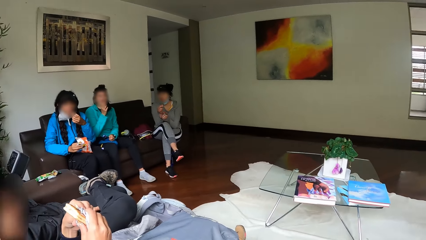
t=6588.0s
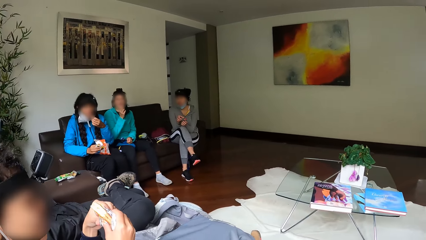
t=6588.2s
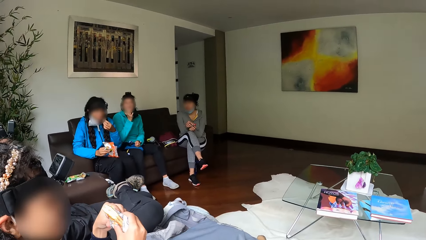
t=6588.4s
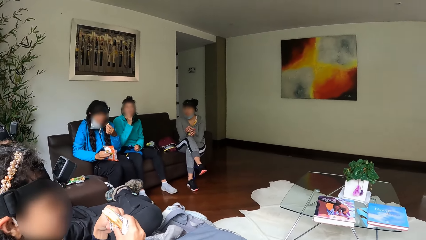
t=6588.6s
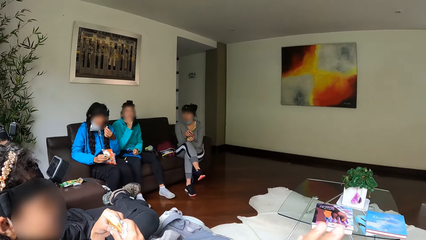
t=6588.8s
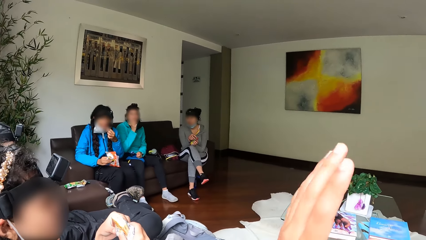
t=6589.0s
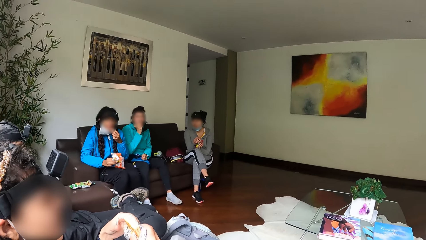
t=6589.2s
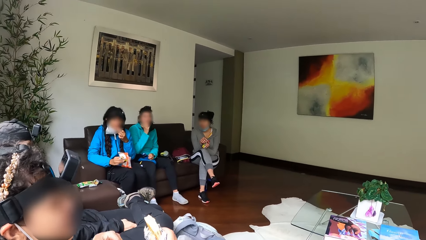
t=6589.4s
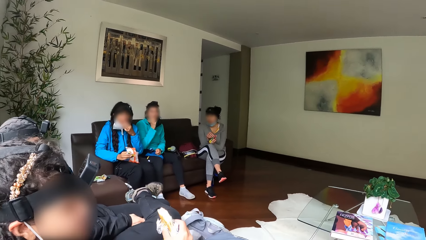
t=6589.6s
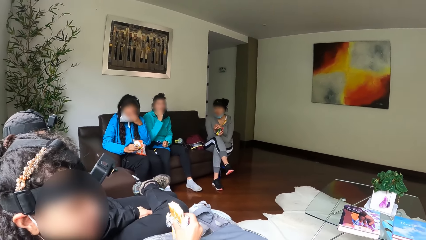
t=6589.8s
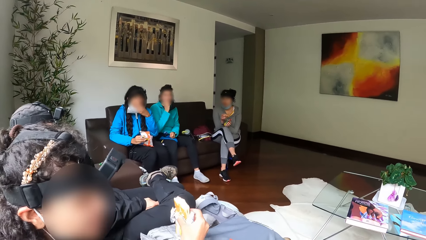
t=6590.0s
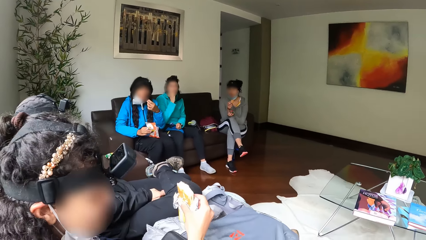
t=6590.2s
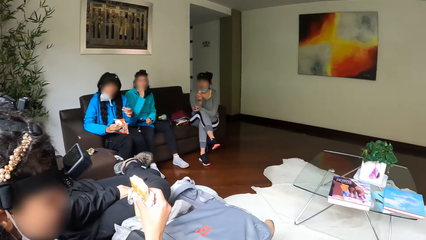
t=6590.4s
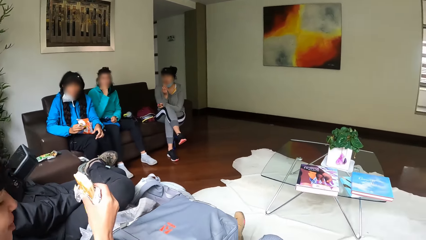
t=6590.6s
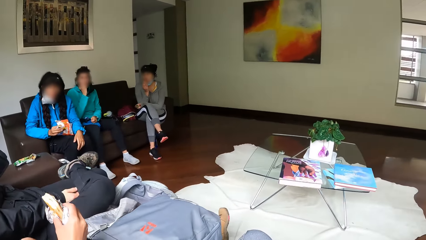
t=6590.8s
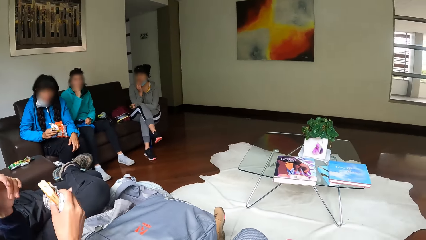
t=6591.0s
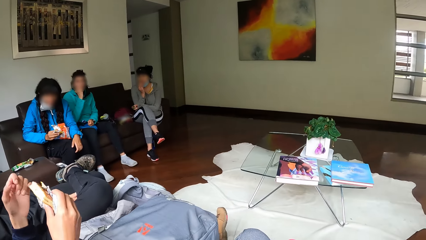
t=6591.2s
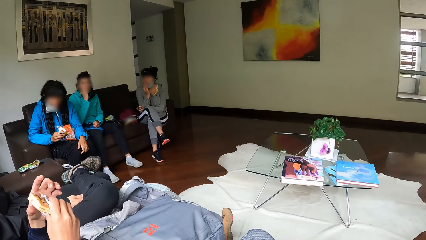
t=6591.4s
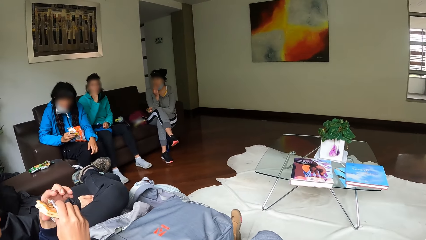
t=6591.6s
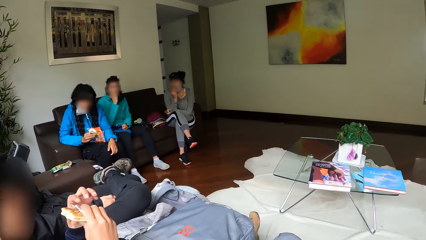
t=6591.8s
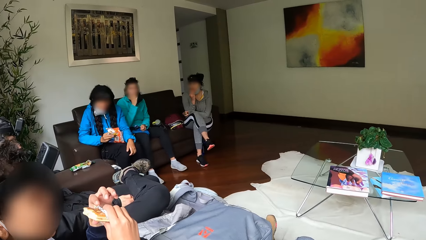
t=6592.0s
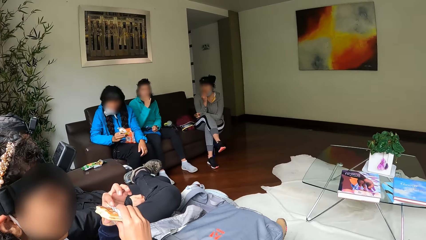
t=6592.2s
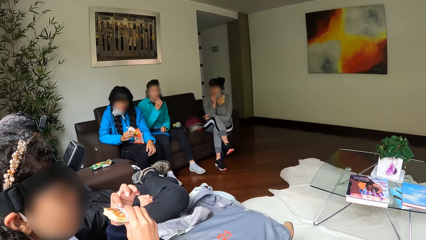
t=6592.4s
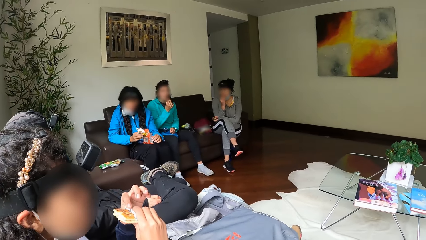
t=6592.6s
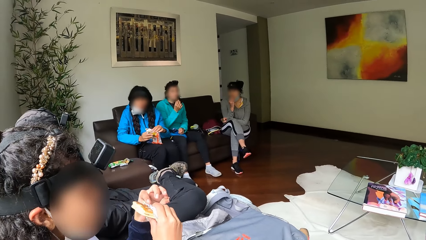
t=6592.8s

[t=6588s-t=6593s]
A woman eats the biscuit.

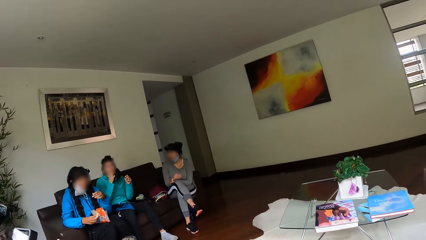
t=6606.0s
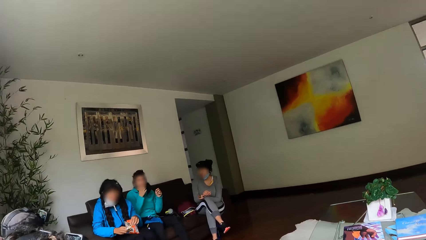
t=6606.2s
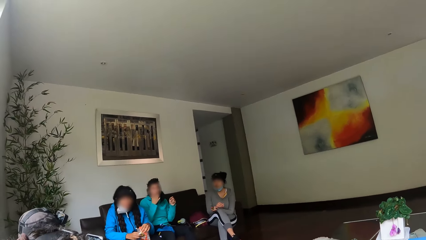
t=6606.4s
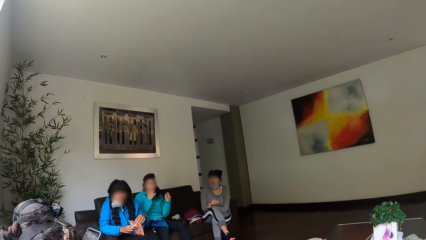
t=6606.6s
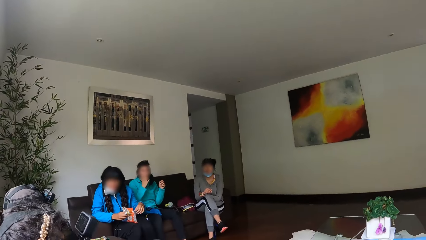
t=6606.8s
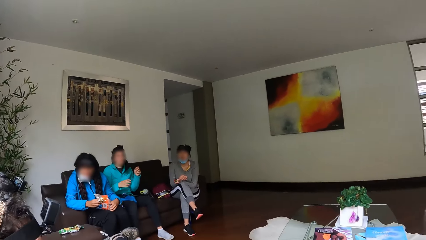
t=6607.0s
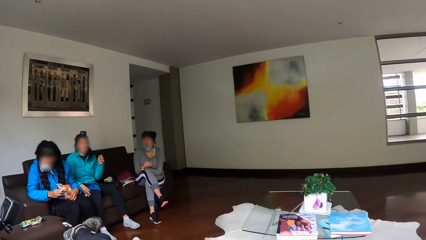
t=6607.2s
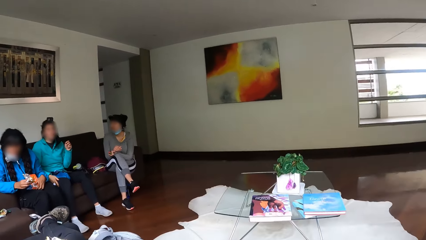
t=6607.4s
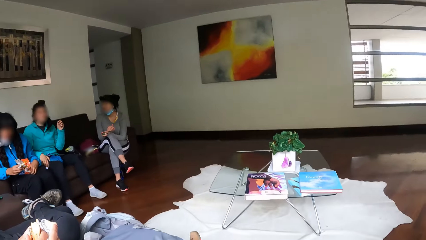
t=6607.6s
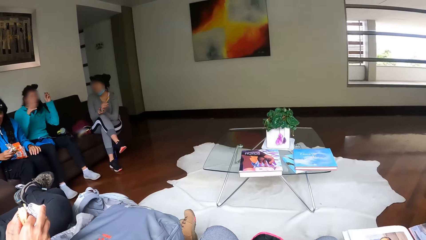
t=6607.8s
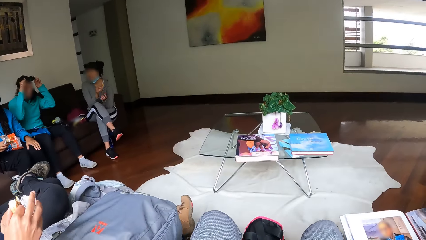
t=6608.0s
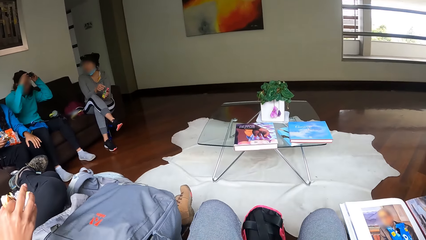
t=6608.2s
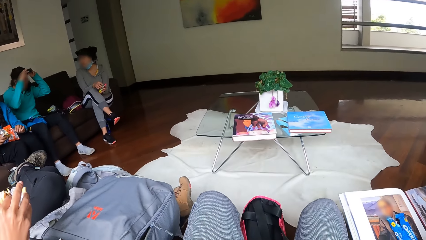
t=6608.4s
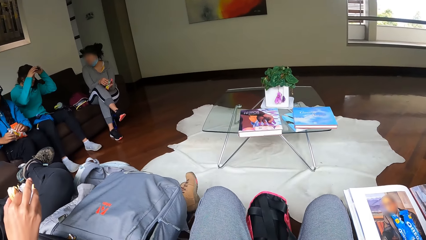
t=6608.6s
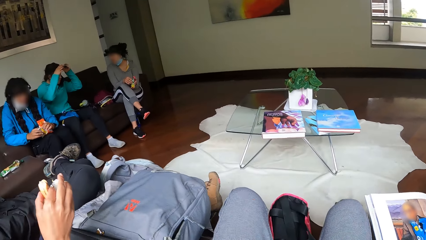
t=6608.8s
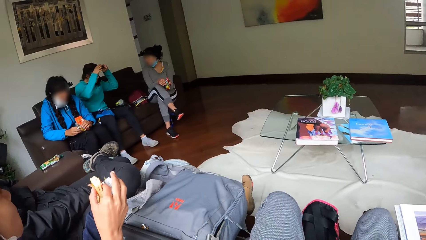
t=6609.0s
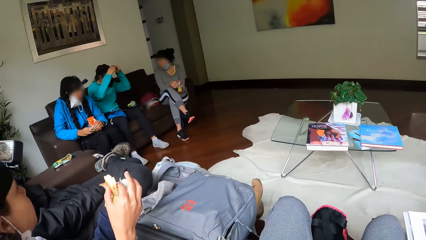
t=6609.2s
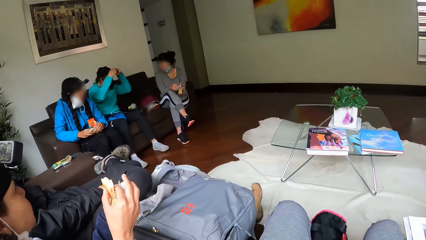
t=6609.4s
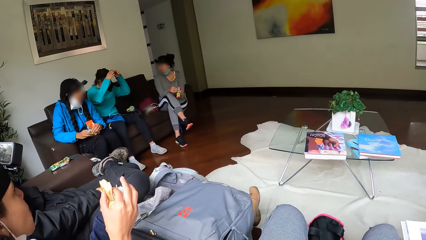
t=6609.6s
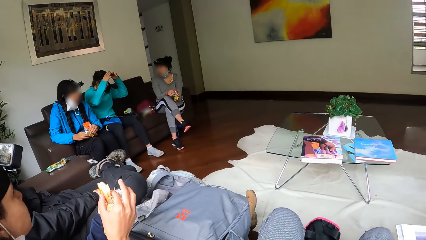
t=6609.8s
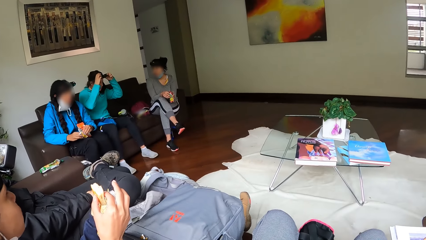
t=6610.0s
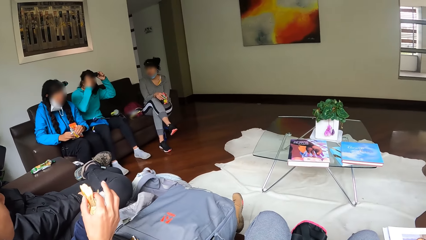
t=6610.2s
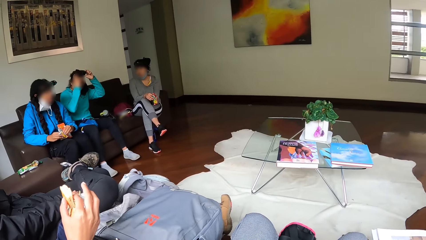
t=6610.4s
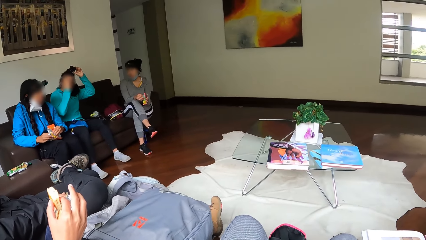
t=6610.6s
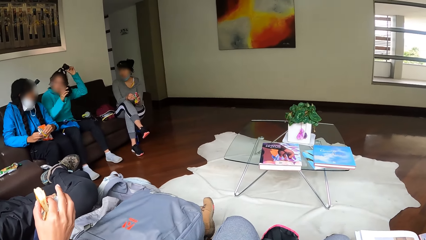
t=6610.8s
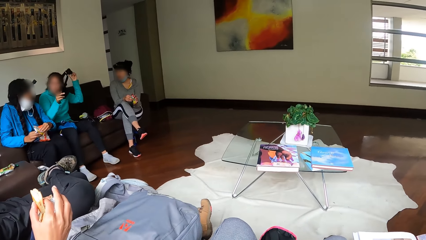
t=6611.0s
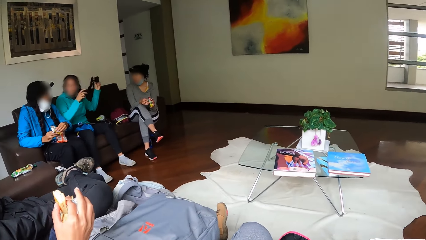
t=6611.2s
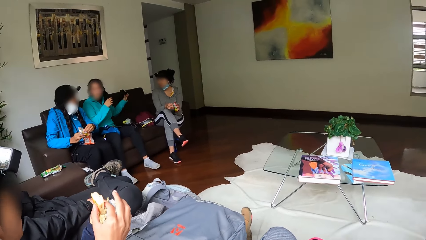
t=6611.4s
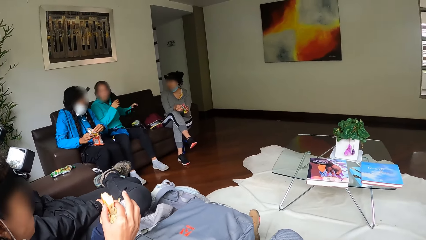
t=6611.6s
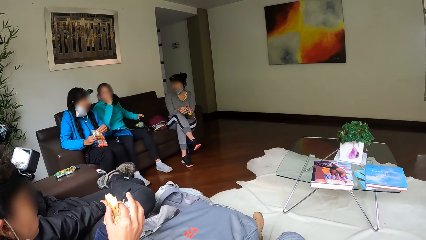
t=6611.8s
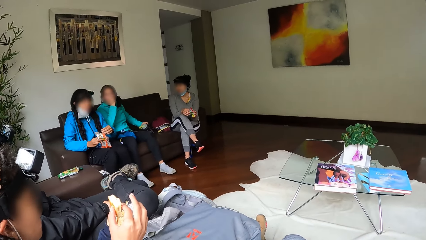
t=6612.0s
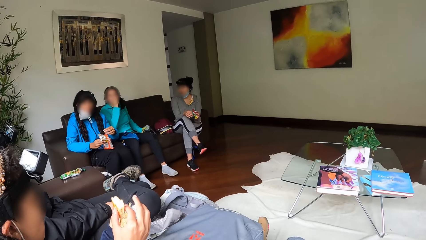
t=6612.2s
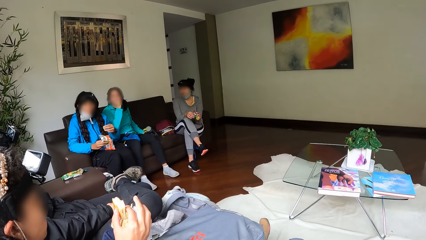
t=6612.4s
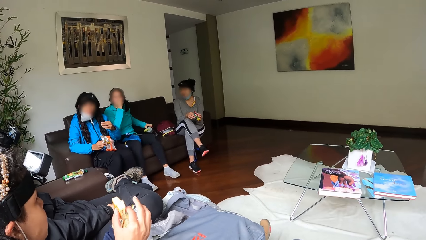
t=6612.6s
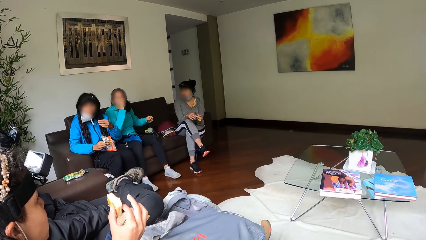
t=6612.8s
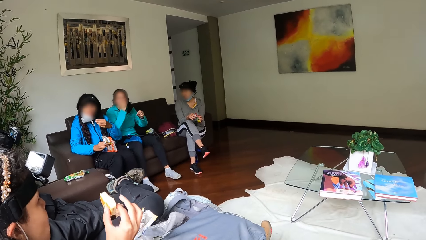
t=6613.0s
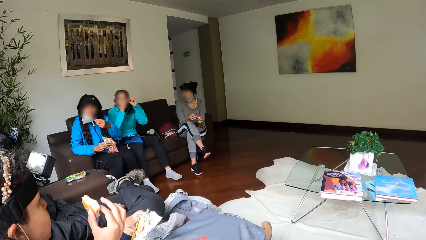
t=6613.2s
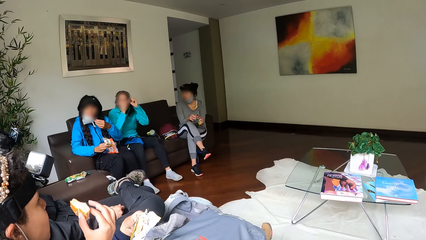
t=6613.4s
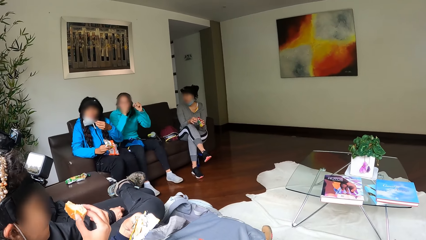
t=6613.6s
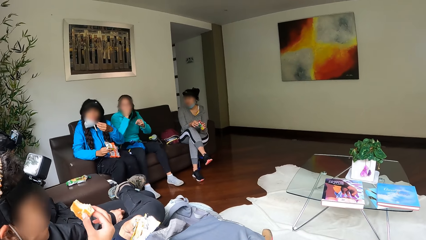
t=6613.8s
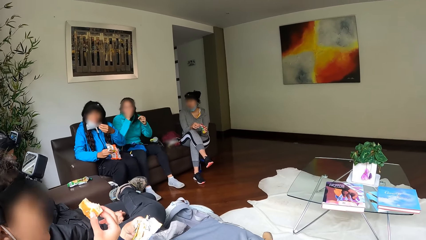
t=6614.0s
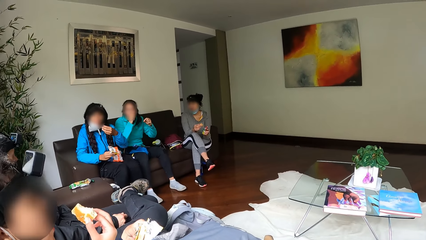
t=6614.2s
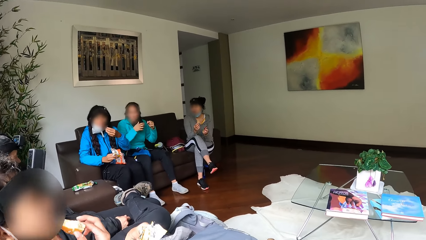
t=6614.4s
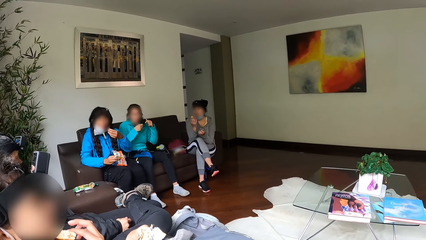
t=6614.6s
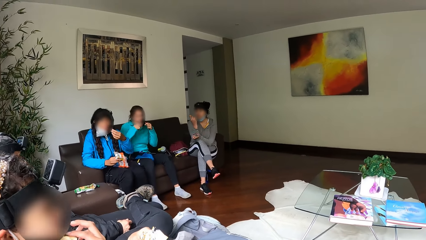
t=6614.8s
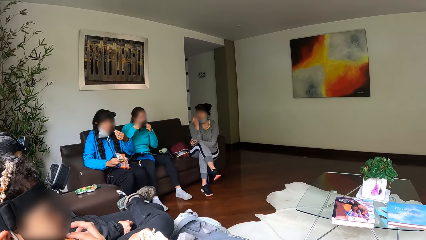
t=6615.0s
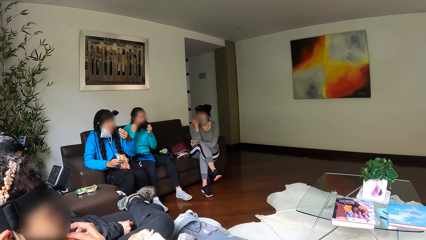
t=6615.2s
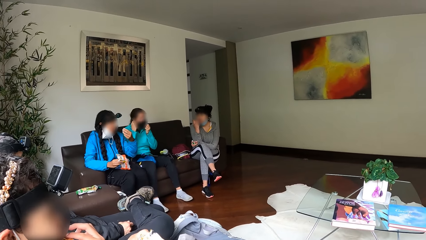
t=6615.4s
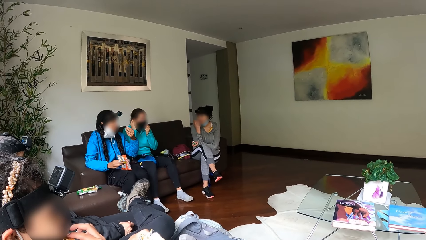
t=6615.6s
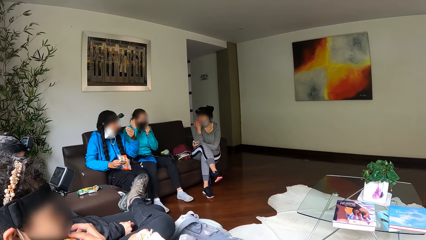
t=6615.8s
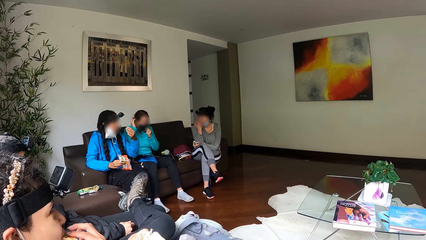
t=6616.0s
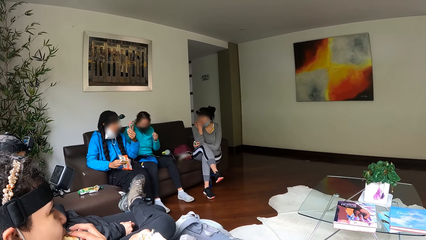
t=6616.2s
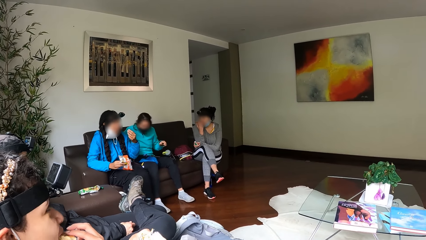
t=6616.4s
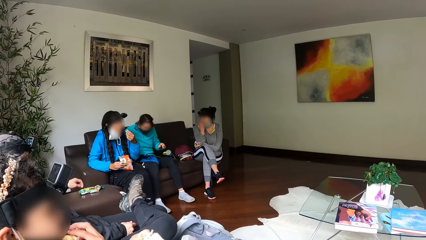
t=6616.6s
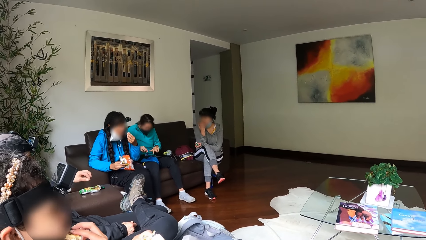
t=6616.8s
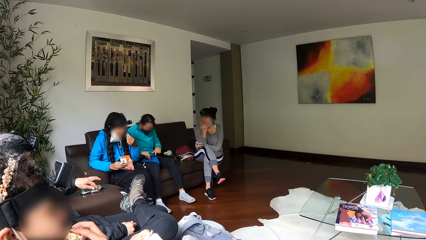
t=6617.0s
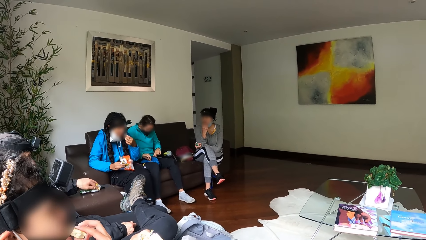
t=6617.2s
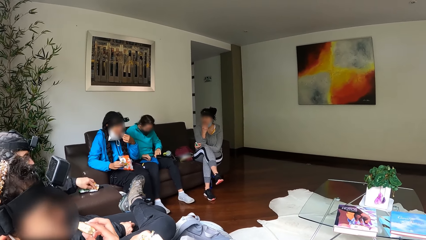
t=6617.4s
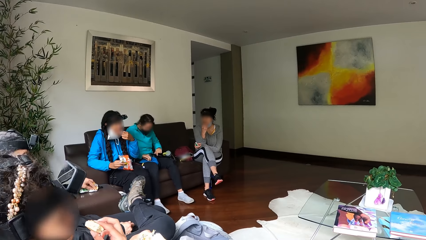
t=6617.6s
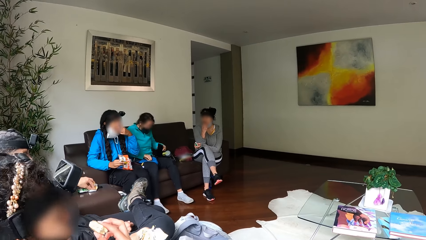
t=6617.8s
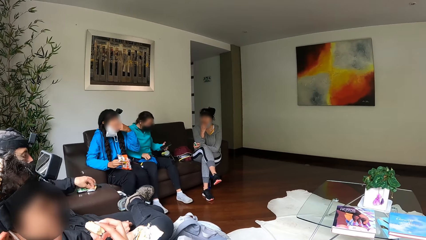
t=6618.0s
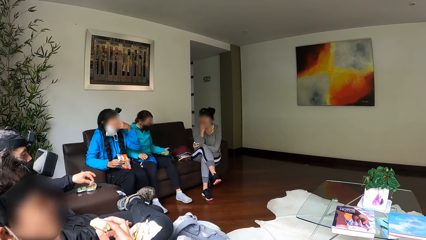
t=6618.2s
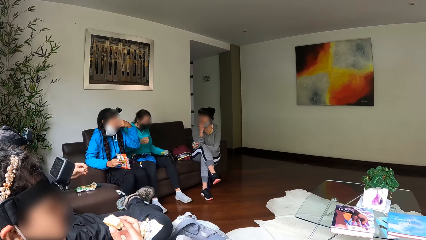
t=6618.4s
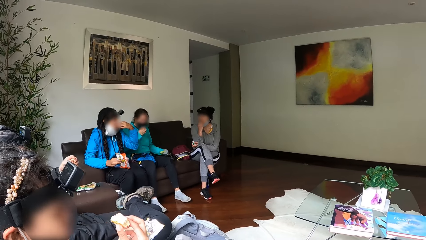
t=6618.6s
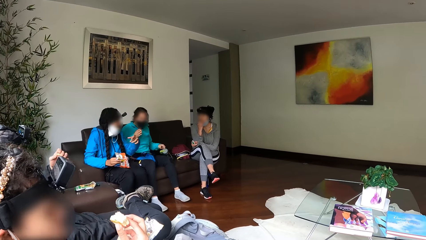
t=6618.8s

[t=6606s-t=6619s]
A woman removes a head camera on her head with both hands. Ladies and men eat snacks. The woman holds the camera with both hands. She removes the camera. The woman and other ladies dialogue.
